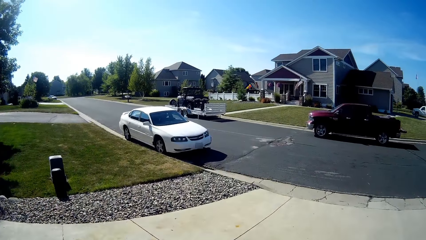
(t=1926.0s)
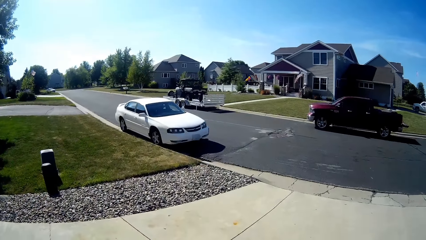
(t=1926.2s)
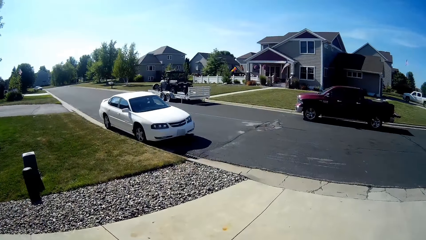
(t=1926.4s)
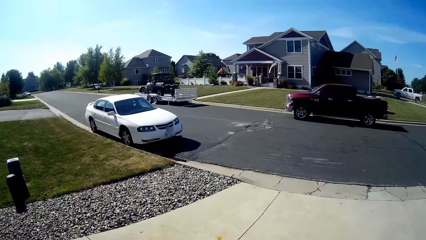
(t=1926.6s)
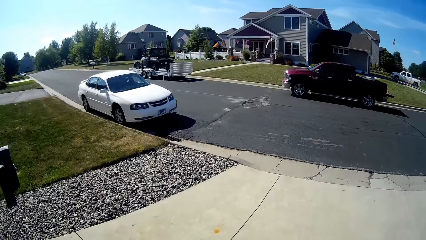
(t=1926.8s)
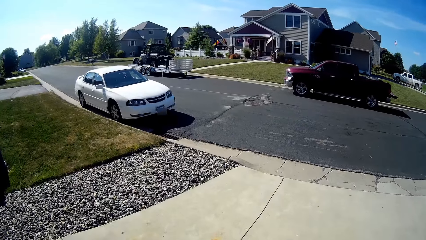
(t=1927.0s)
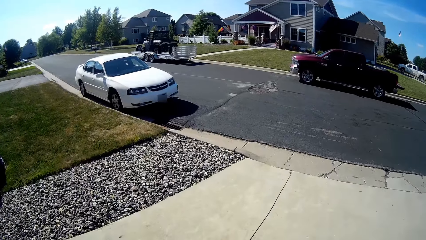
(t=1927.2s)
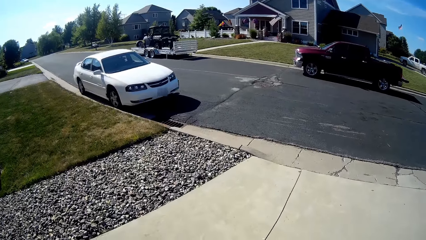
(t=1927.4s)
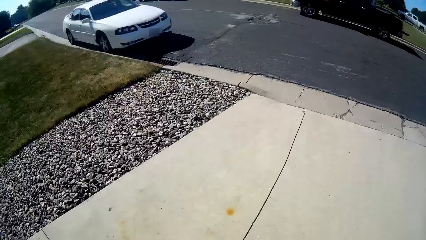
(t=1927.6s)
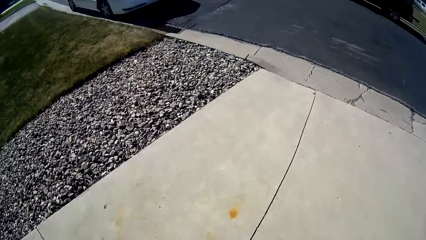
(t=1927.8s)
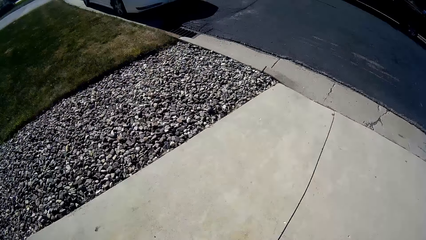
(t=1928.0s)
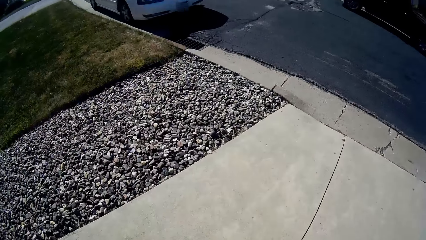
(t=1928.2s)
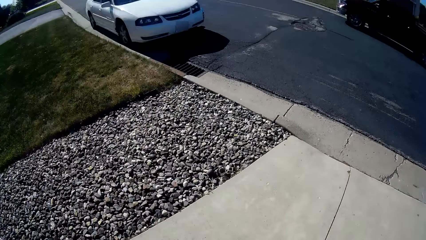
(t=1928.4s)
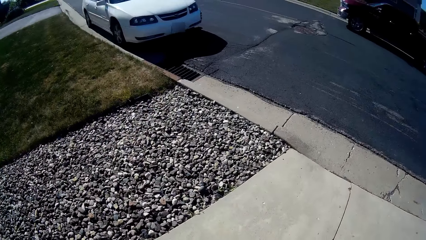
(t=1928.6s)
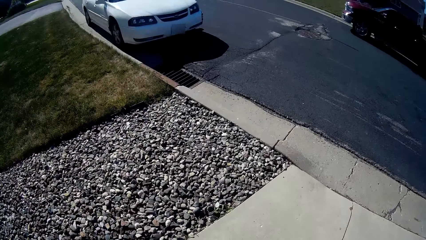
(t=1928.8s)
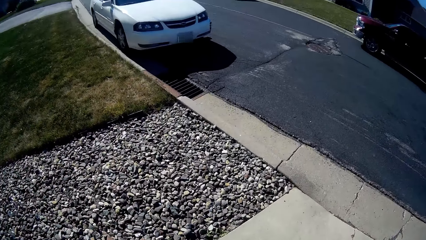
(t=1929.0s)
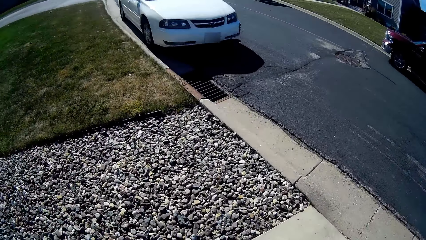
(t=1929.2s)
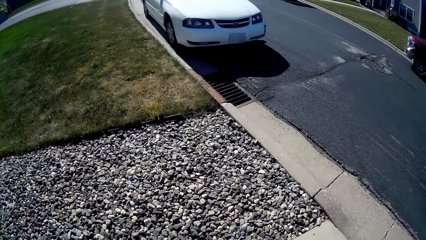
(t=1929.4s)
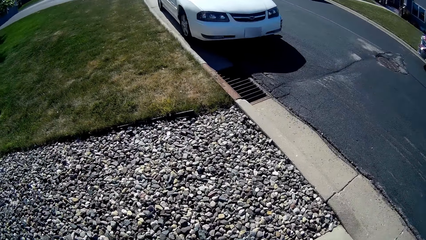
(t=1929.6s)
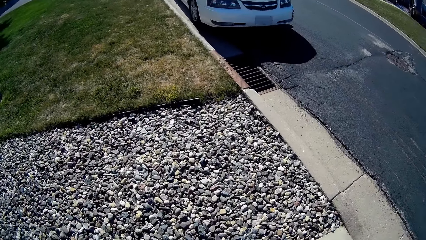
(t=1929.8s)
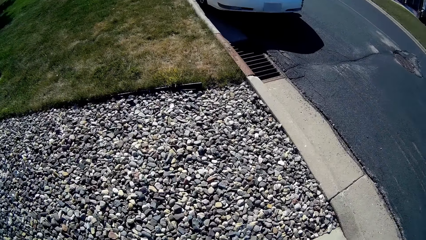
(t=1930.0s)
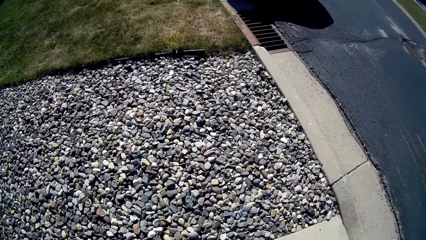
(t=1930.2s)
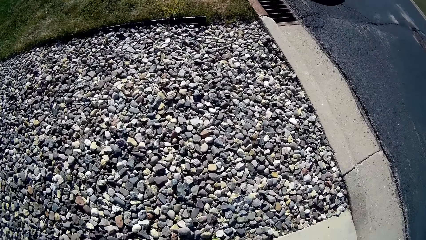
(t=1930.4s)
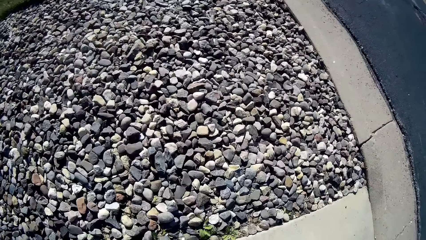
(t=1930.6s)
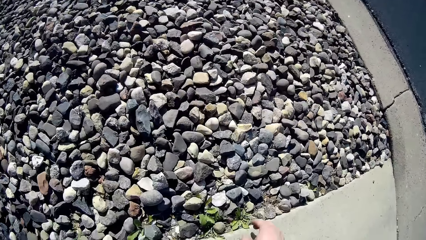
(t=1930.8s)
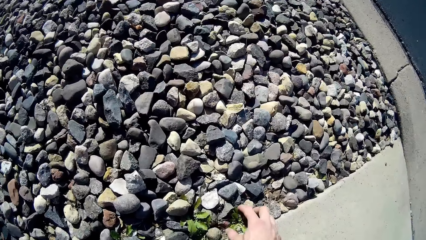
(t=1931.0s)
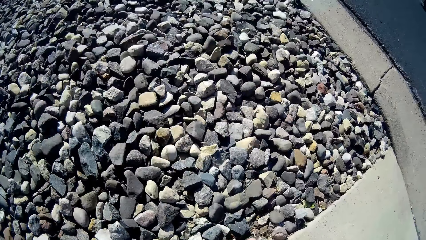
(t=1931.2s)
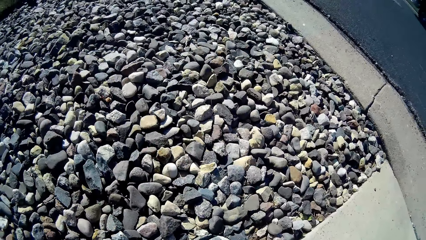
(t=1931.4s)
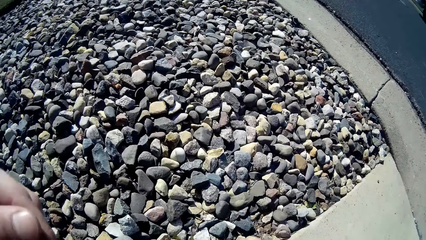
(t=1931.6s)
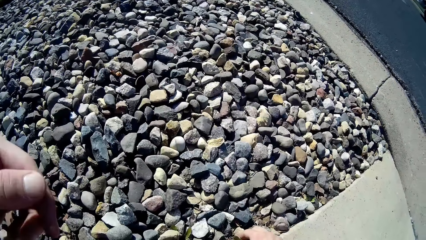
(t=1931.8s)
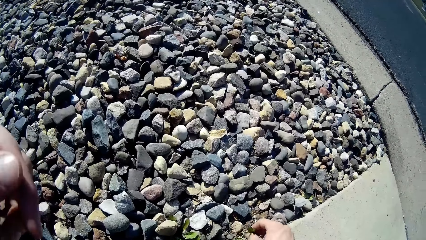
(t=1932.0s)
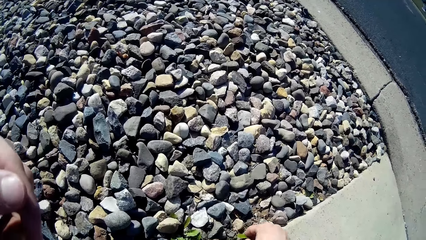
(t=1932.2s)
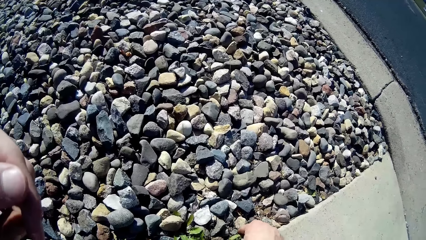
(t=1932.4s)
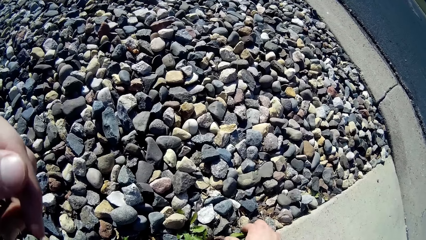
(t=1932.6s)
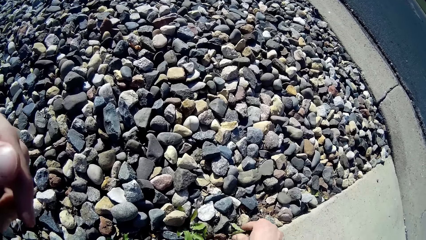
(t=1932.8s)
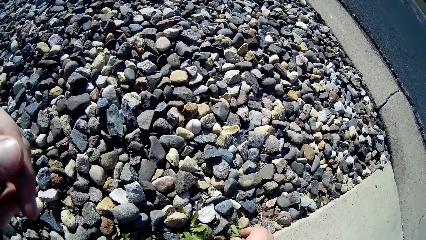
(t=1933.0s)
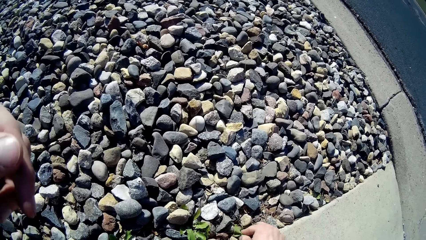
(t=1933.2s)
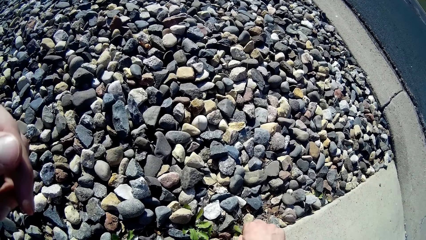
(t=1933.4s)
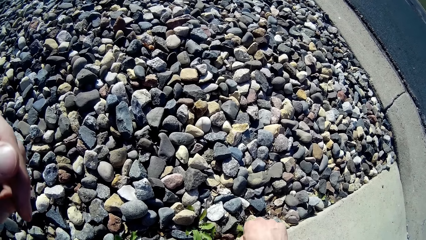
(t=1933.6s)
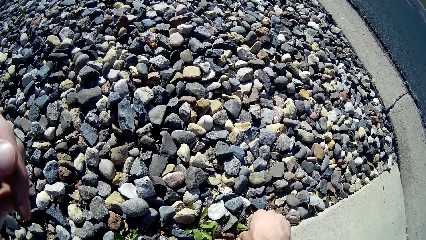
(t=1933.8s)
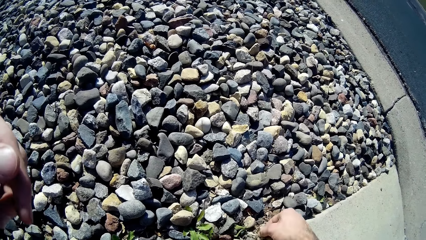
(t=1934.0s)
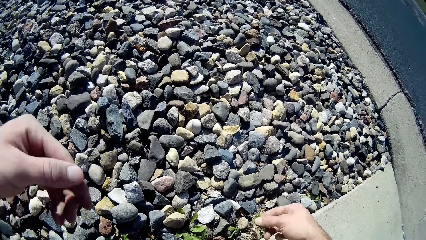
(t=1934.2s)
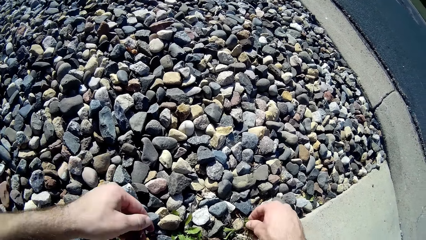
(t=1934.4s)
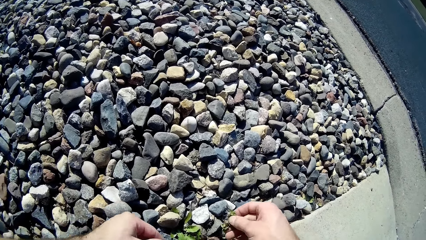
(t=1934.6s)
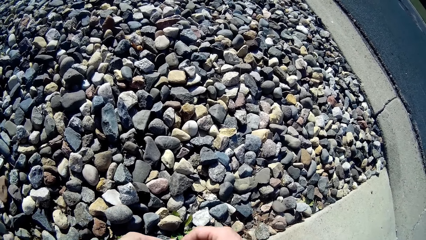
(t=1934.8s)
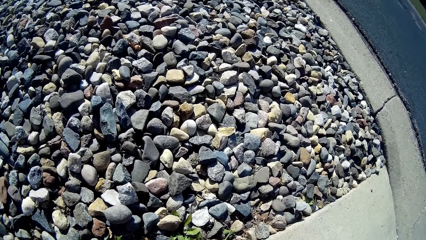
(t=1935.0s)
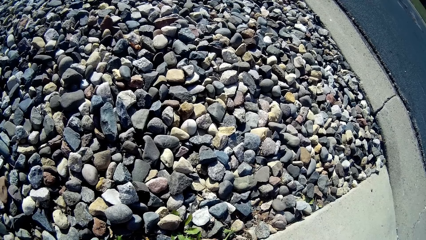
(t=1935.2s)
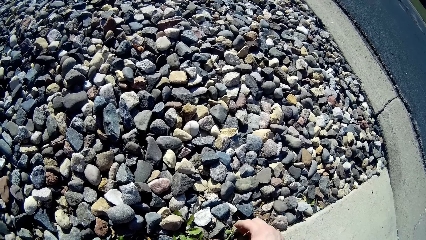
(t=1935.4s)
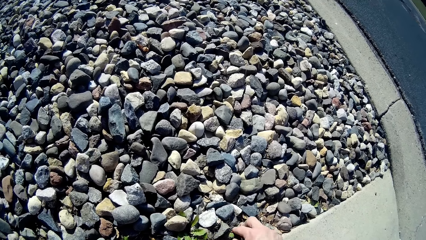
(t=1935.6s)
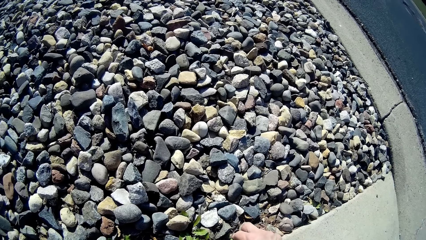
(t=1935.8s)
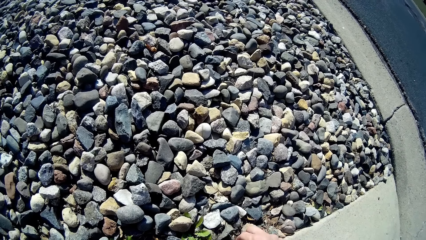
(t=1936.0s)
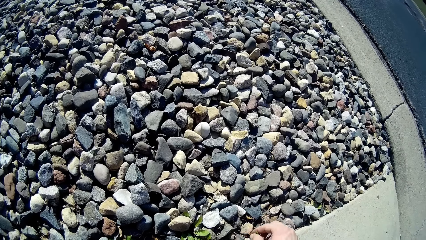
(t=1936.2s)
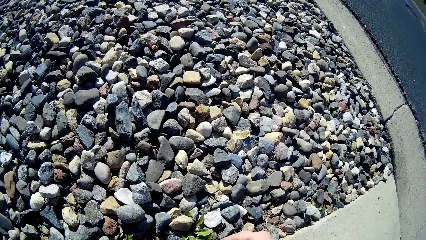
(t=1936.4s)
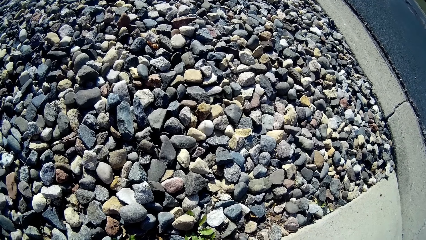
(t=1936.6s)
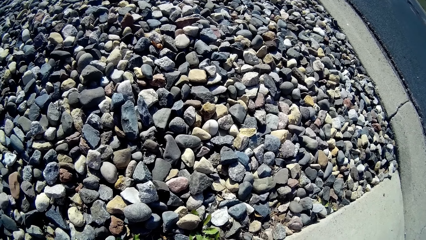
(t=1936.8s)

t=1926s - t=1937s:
The camera wearer stands at the concrete. He removes grasses from the gravel beside the driveway with his two hands.

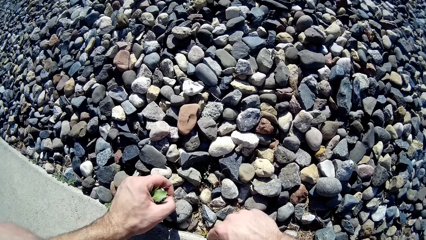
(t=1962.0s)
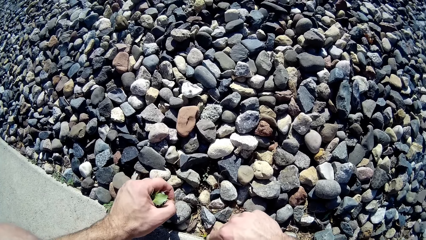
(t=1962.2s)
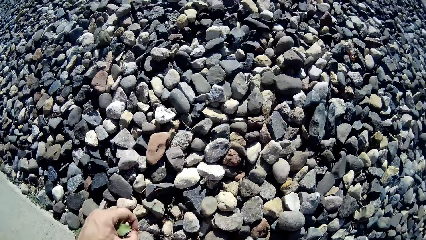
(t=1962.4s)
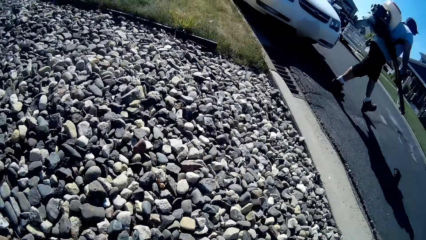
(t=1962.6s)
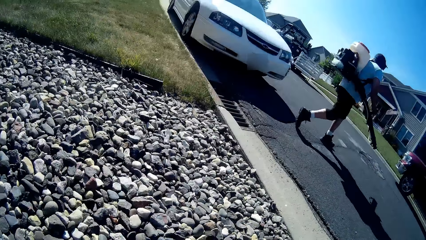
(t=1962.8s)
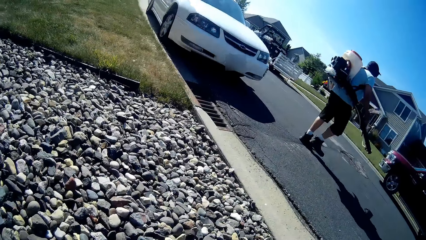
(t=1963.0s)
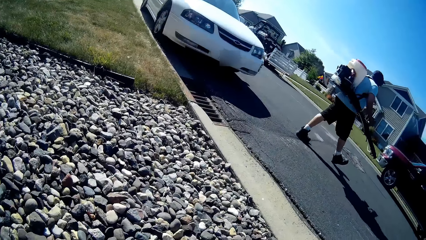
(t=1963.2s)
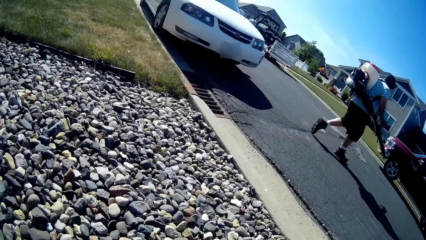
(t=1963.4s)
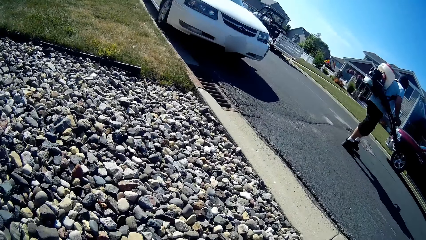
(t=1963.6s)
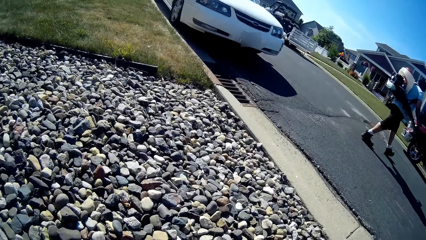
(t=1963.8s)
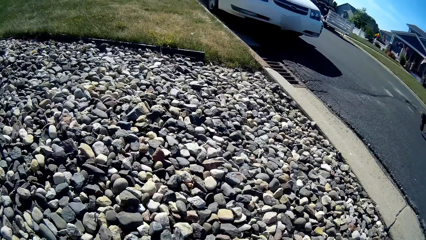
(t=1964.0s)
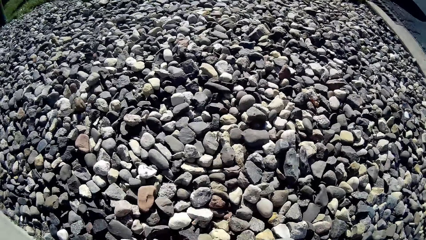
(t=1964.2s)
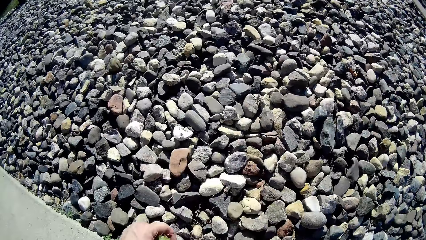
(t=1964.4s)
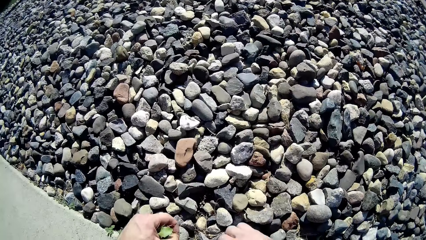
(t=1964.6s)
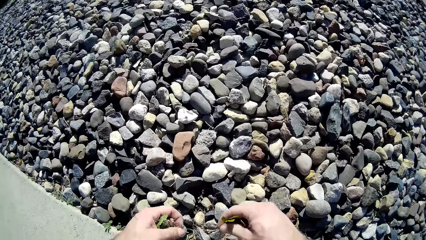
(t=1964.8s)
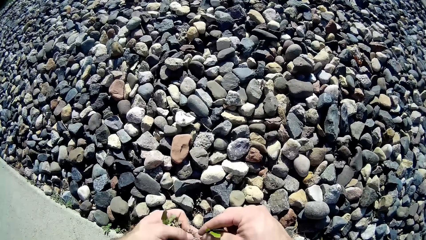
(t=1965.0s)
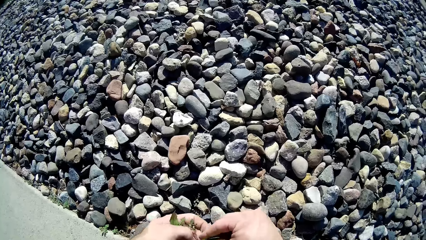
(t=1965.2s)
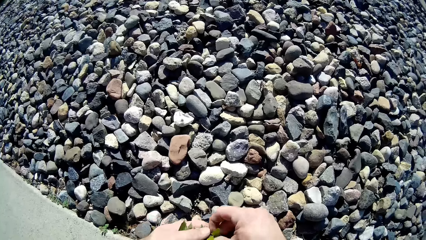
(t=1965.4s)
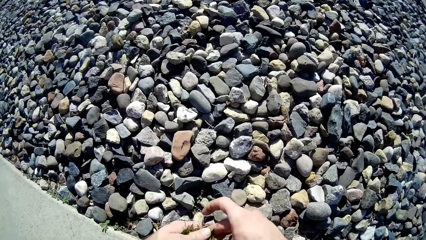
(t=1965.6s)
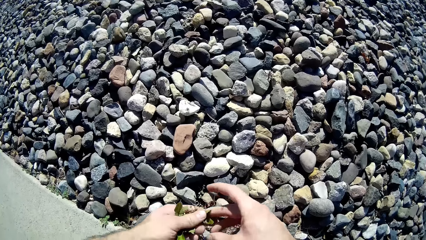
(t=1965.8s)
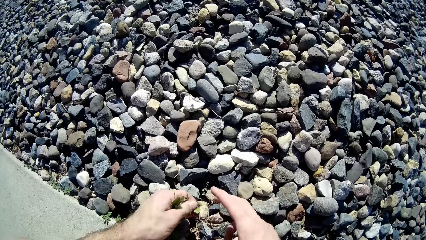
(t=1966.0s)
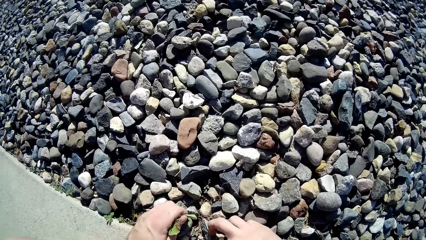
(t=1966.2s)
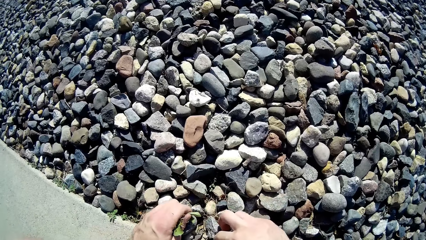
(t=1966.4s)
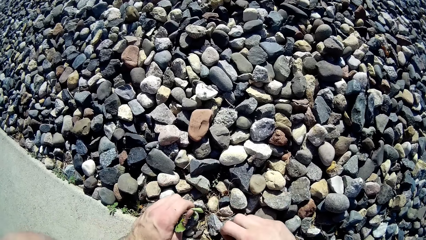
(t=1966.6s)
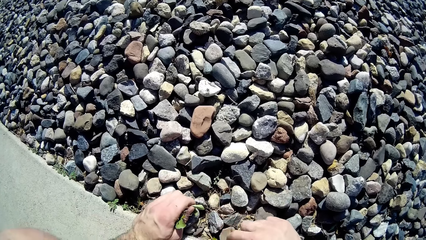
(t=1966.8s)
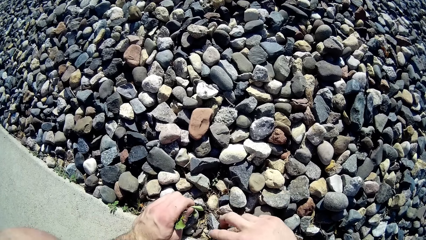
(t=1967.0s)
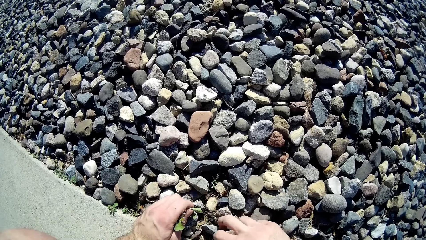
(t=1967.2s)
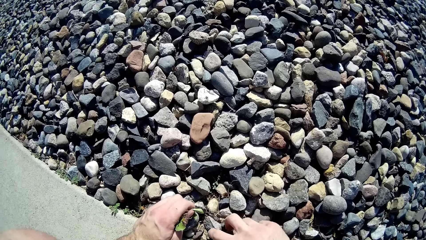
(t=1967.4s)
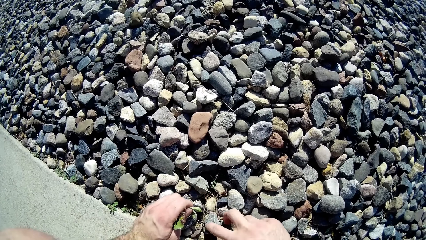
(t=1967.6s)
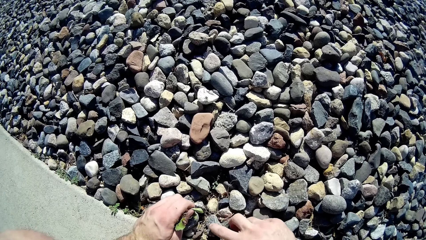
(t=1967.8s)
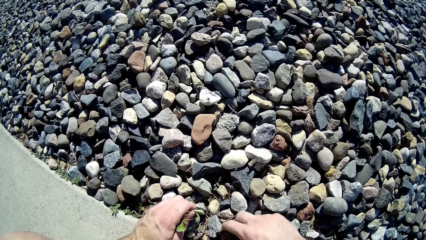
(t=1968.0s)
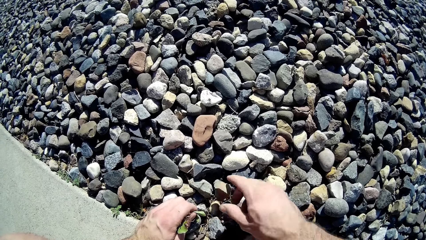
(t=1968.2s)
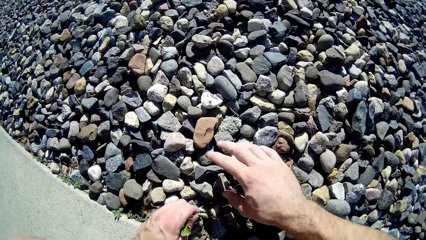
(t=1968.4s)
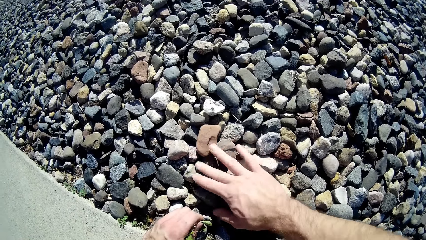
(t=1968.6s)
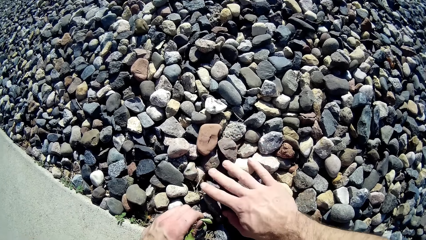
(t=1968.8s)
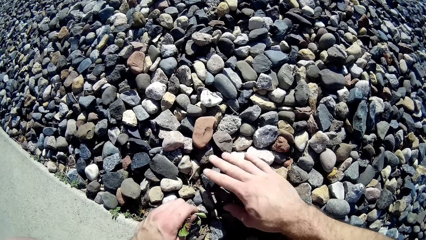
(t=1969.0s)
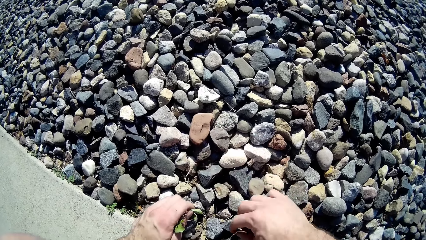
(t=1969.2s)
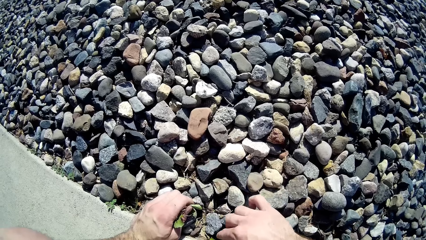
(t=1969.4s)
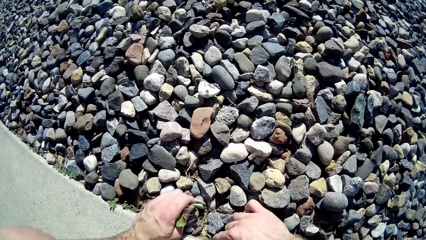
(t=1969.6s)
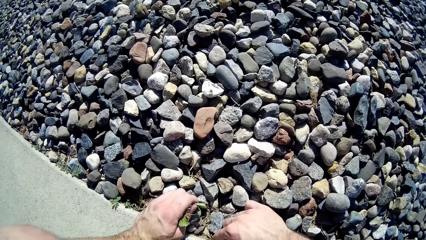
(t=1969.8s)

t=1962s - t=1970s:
A man walks towards the grass. The camera wearer takes the green plants from the concrete.
